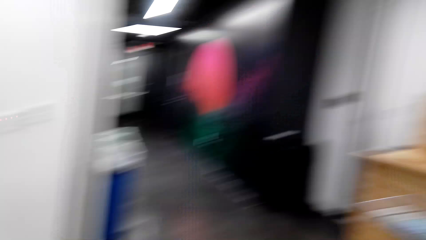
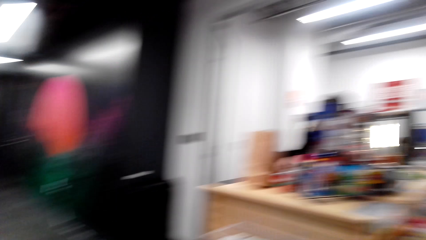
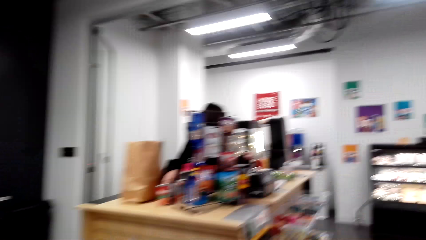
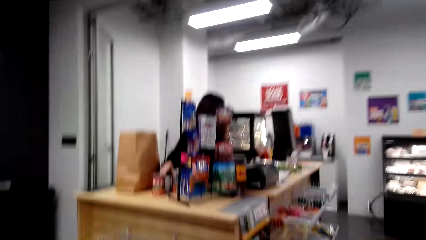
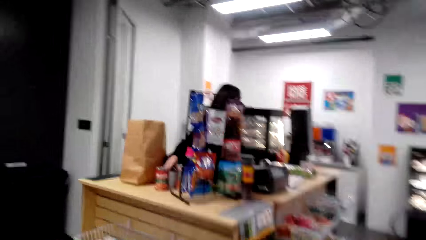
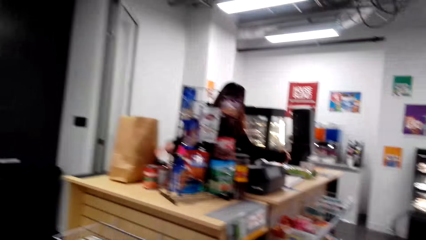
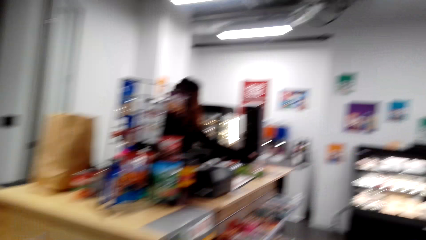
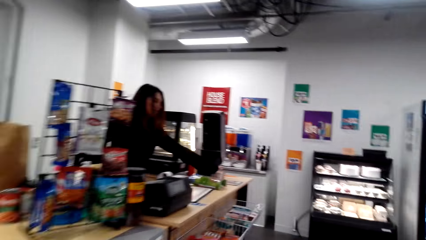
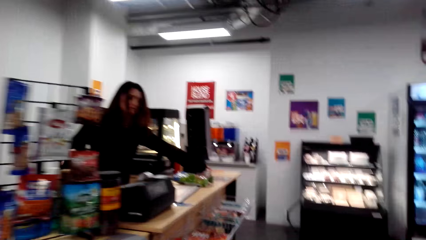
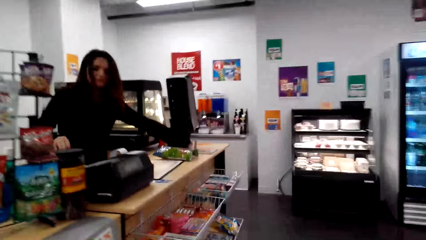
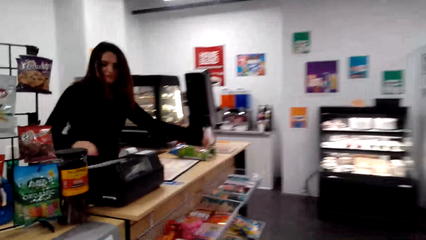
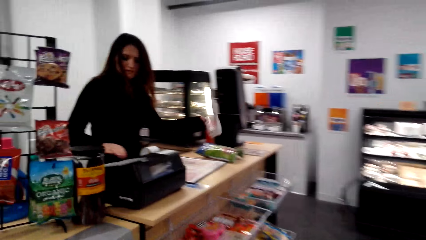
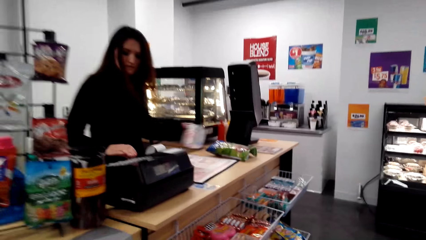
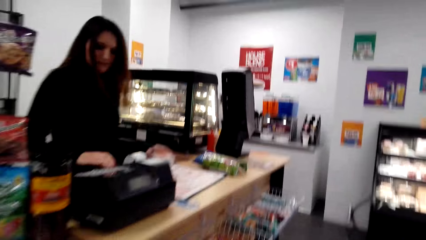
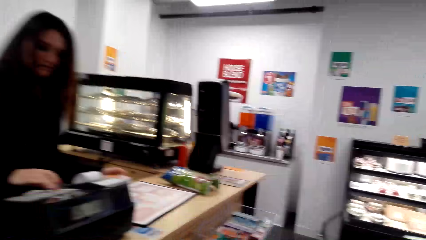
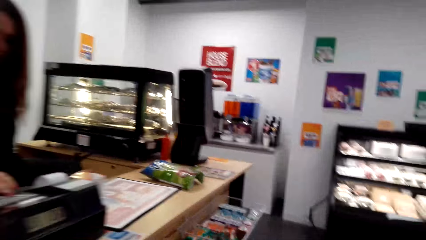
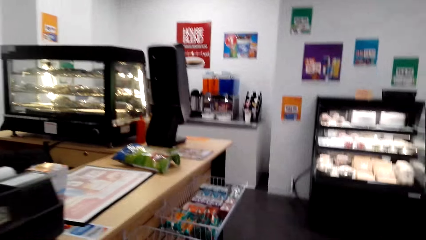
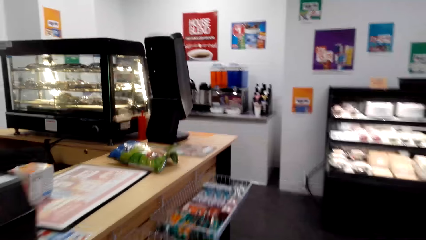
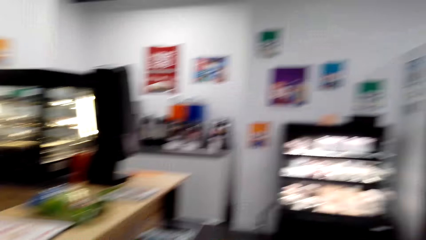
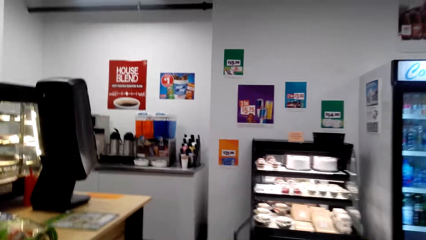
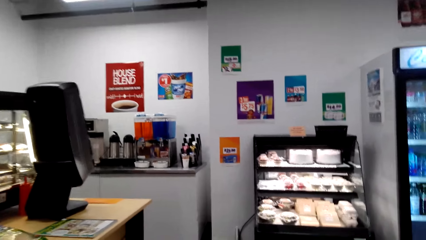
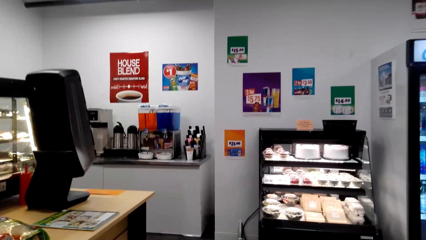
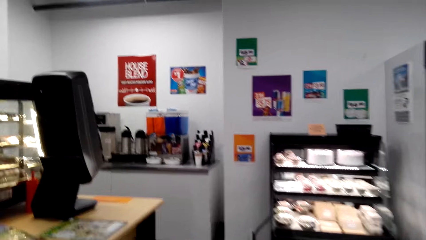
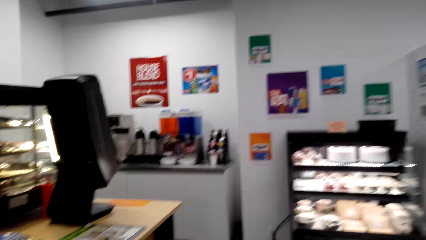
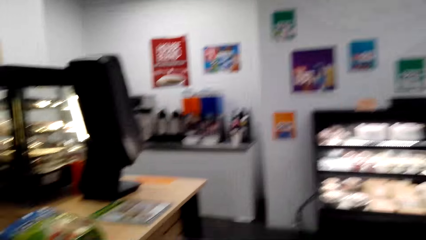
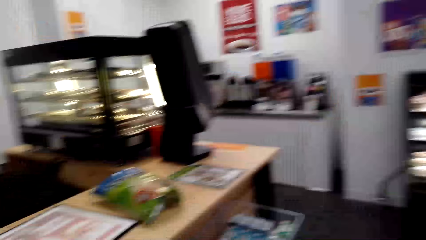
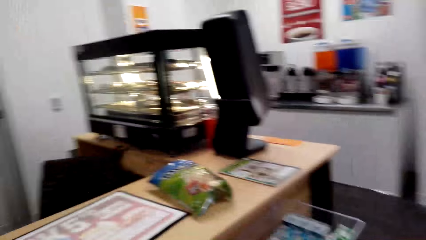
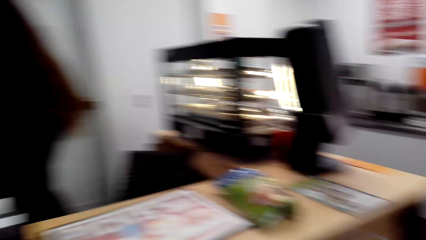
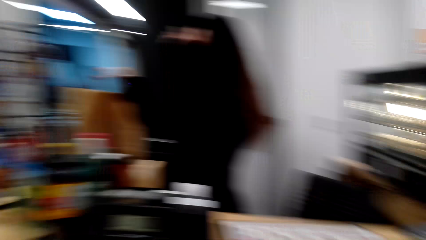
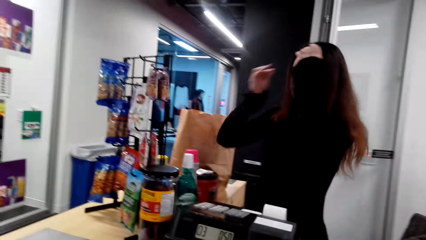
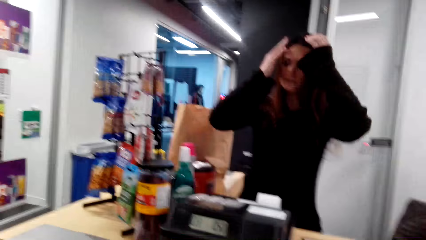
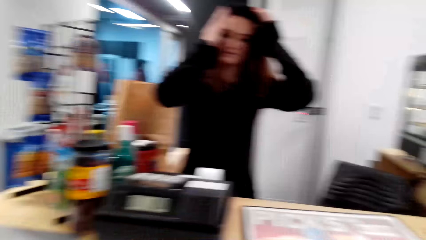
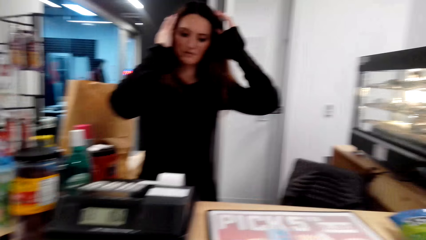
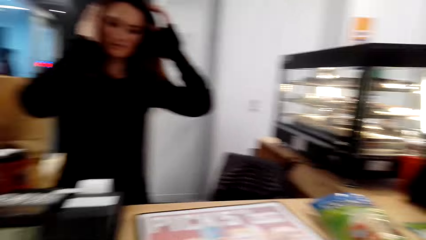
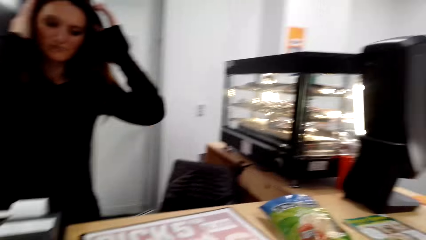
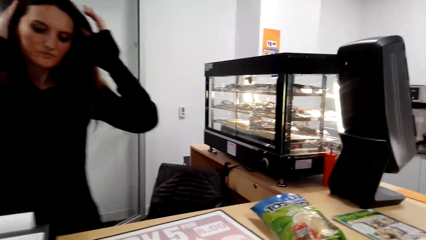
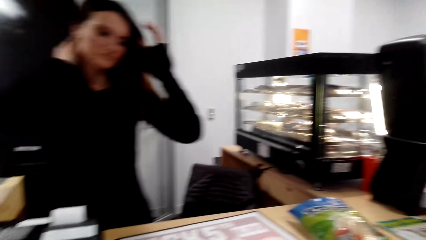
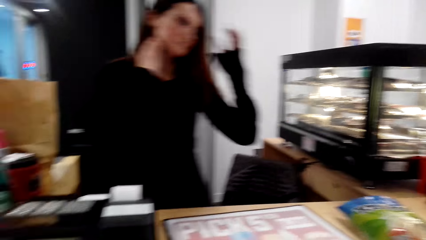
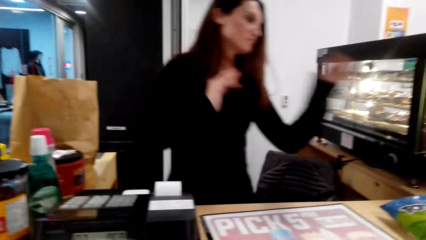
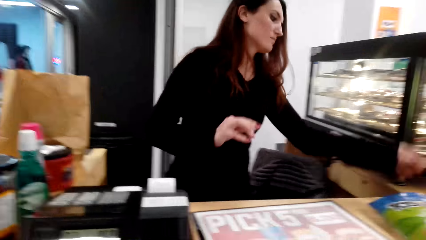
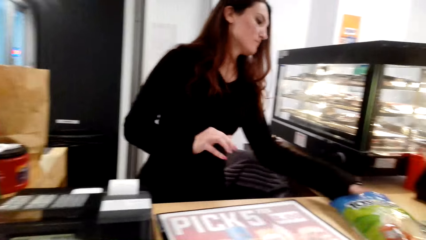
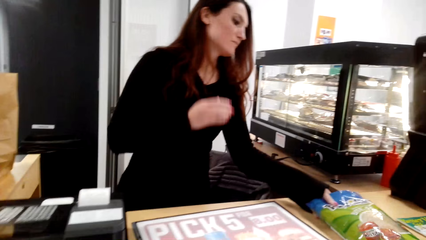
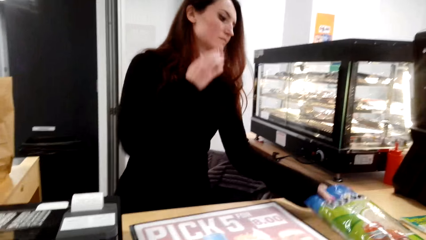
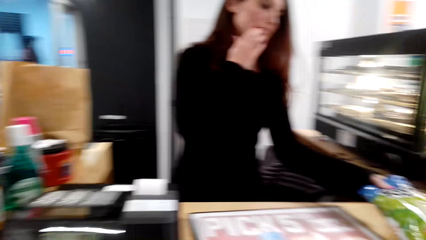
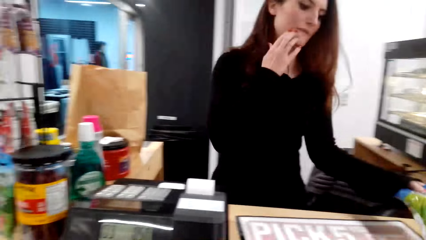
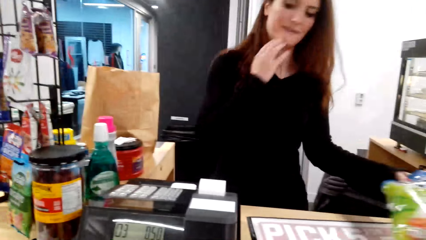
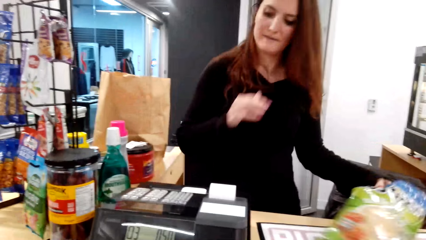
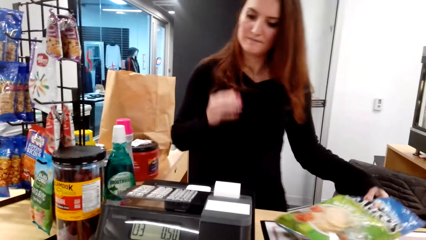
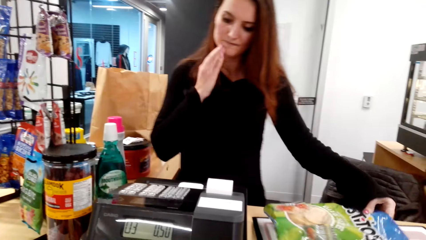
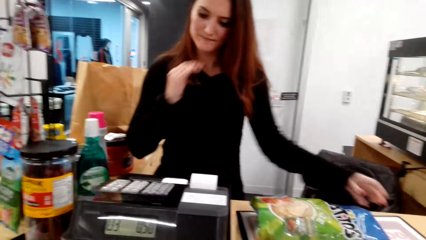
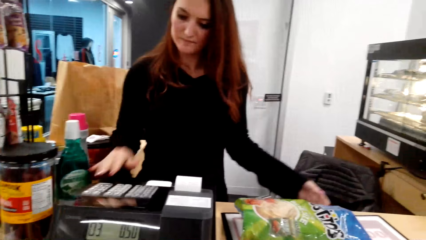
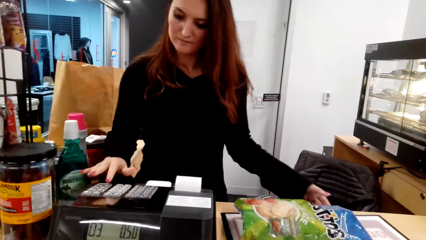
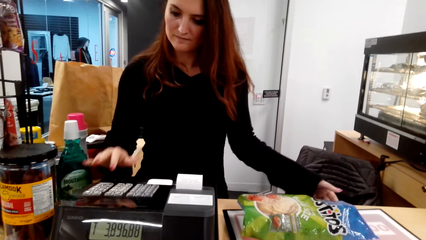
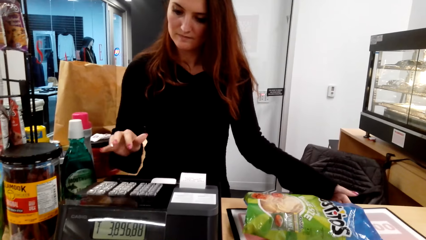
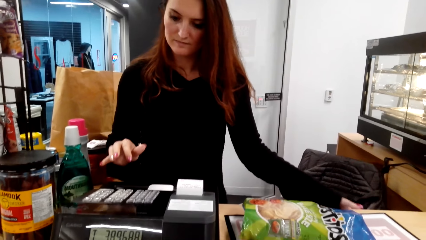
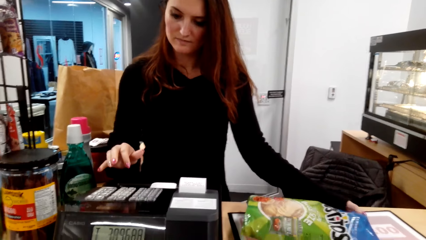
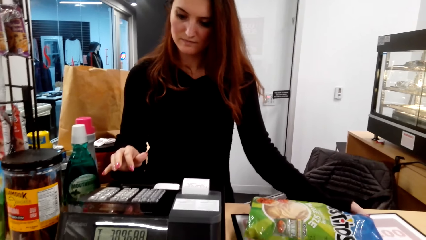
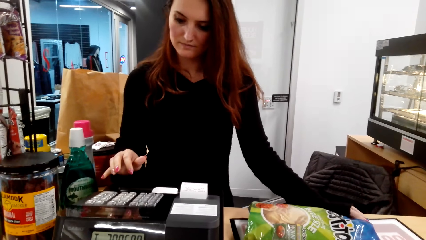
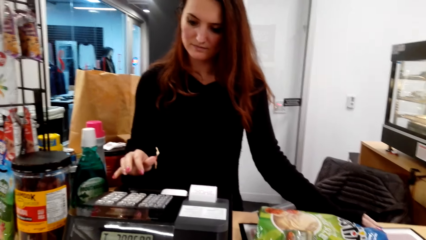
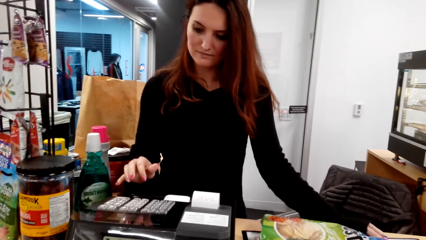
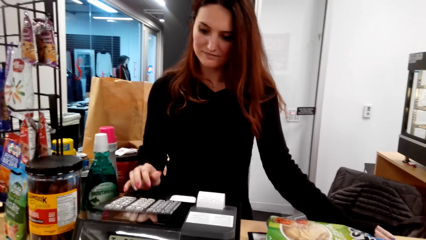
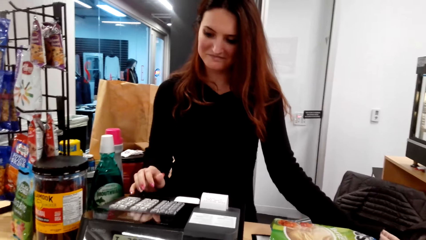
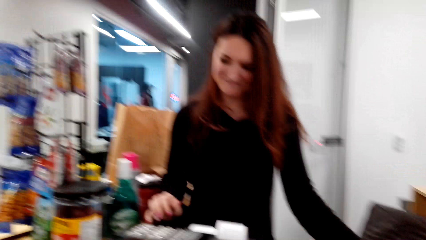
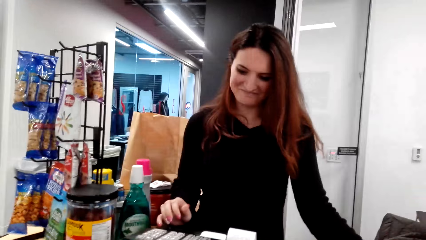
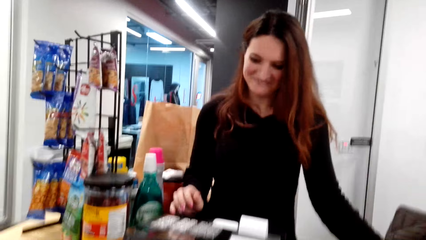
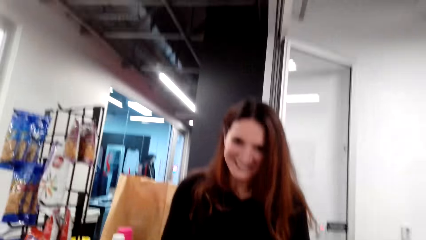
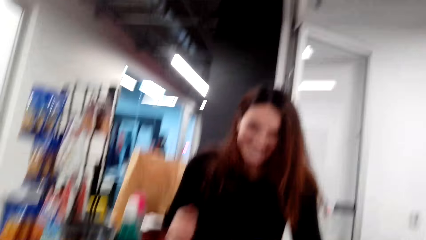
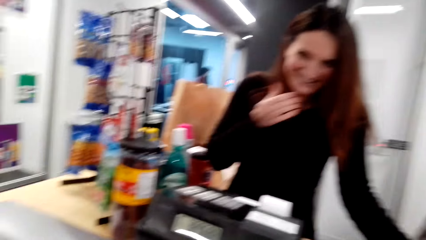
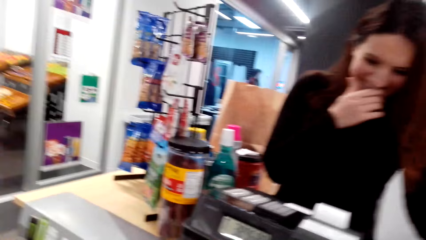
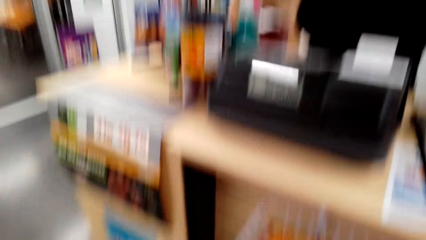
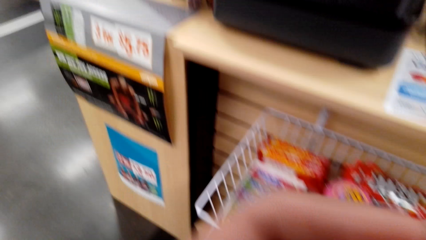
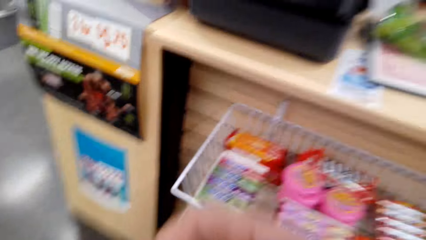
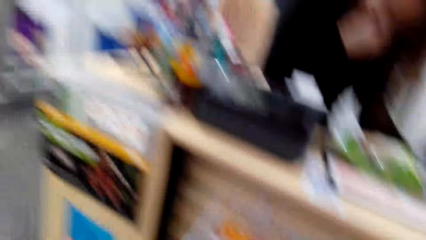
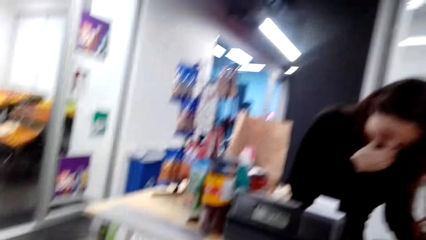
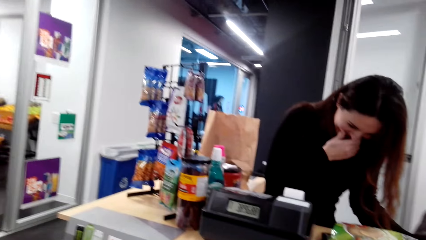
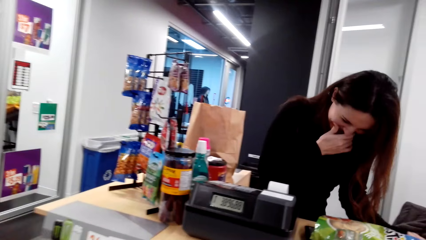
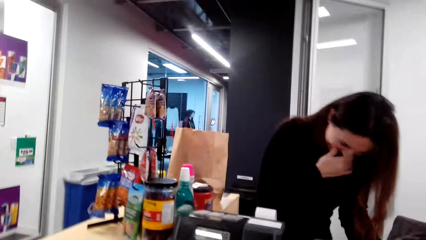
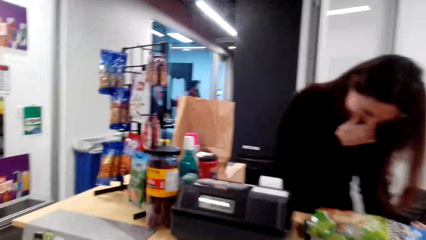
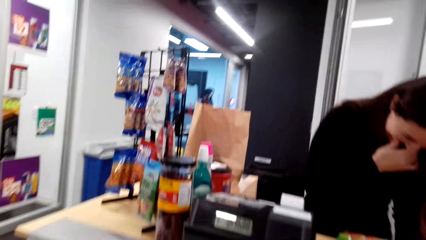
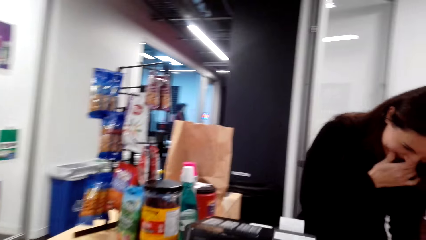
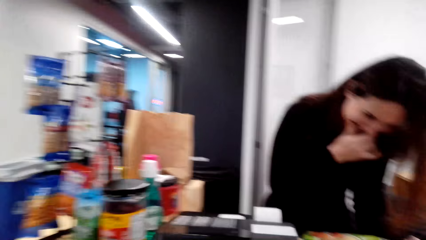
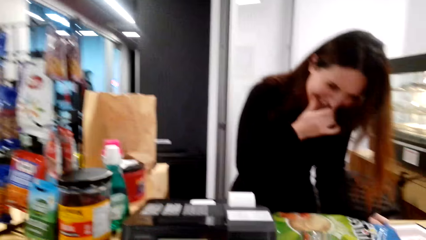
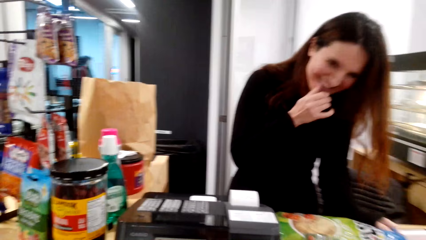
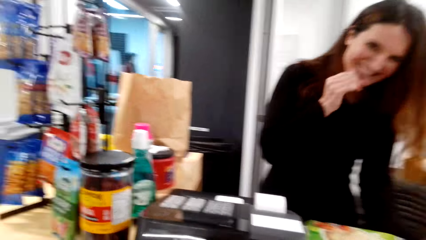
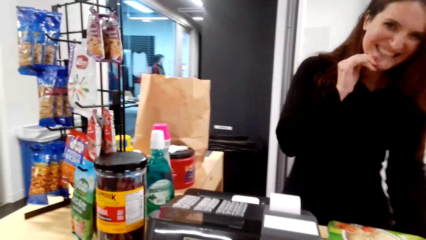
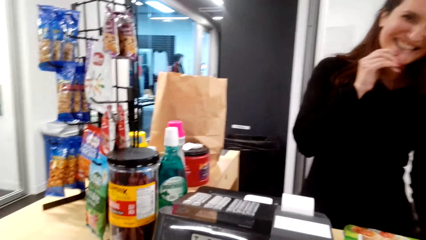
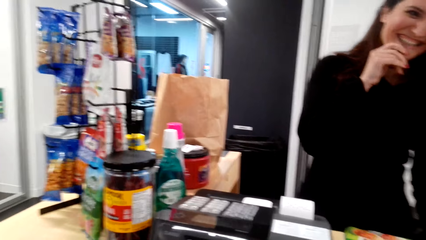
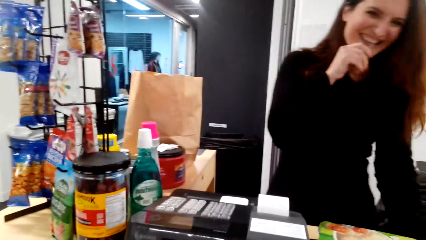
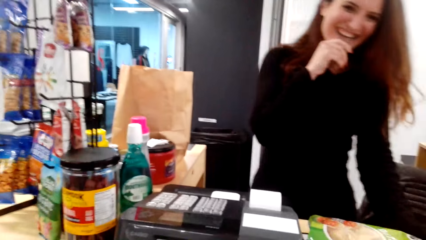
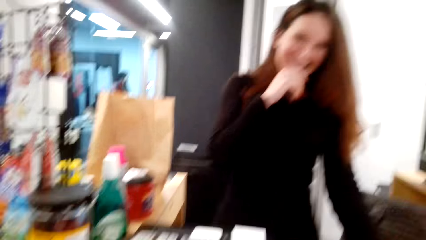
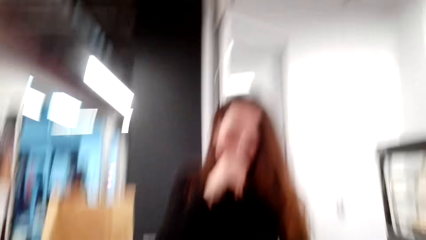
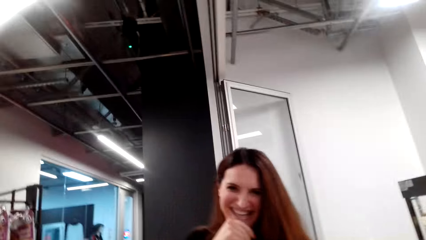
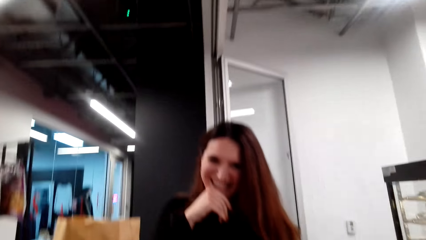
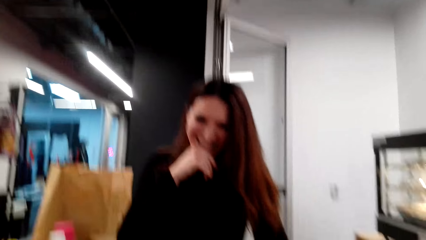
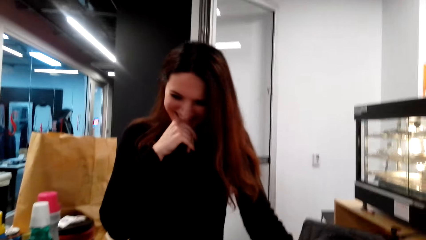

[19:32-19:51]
The camera wearer walks back to the counter table. A cashier moves something. The camera wearer looks around and scans something. The cashier moves the hair and lifts something. The camera wearer dialogues with the cashier. The cashier presses on the cash machine. The camera wearer looks around. The cashier holds the mouth.
